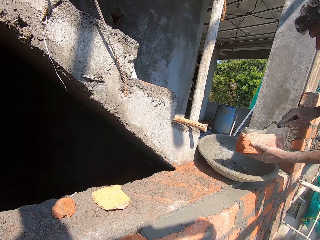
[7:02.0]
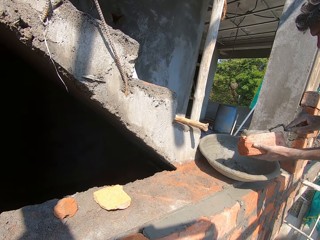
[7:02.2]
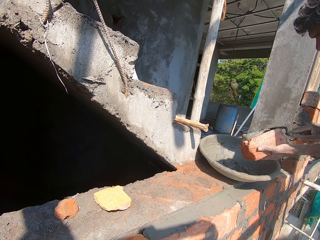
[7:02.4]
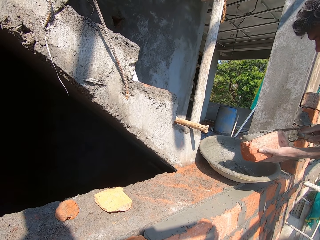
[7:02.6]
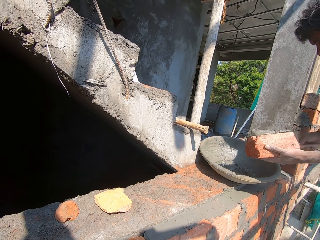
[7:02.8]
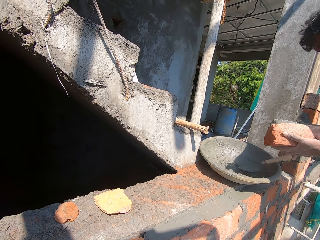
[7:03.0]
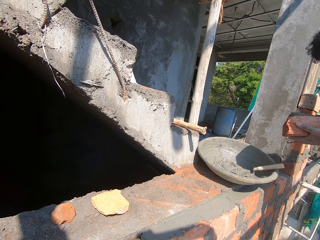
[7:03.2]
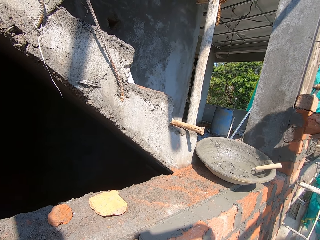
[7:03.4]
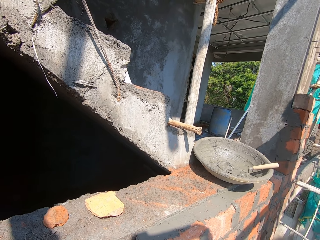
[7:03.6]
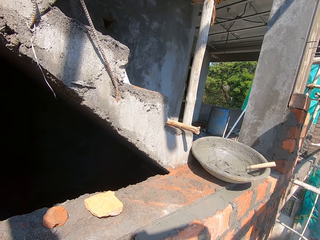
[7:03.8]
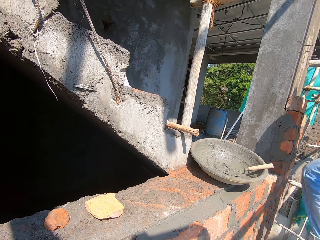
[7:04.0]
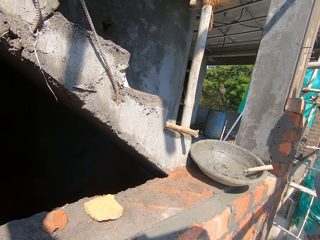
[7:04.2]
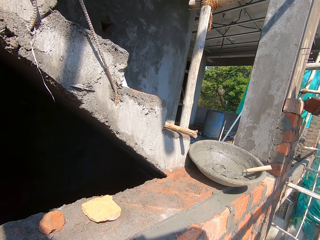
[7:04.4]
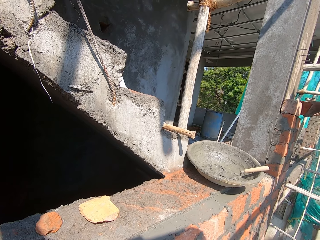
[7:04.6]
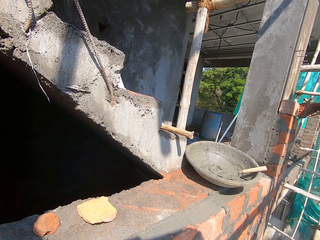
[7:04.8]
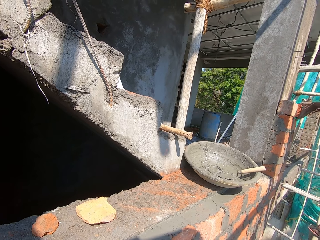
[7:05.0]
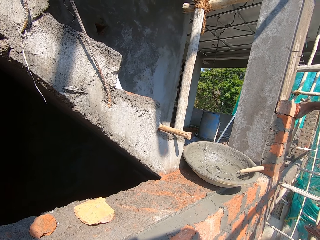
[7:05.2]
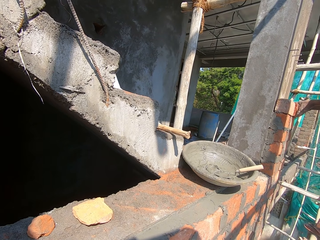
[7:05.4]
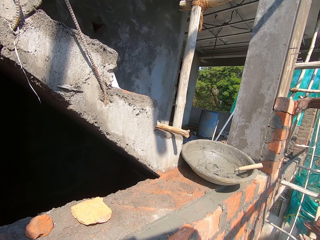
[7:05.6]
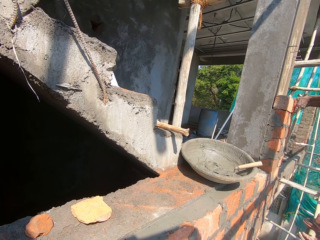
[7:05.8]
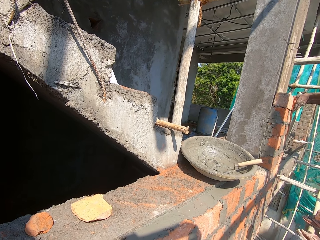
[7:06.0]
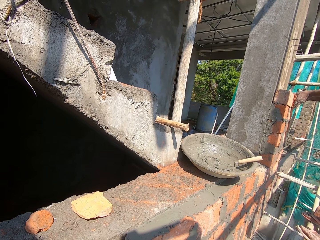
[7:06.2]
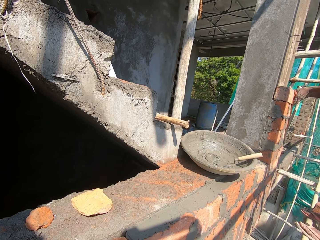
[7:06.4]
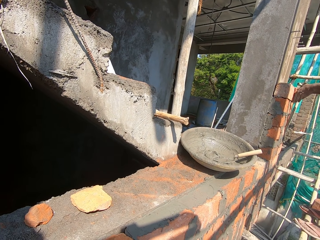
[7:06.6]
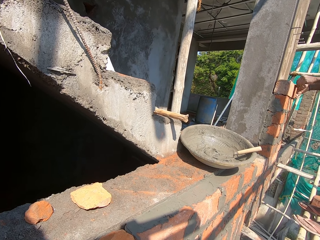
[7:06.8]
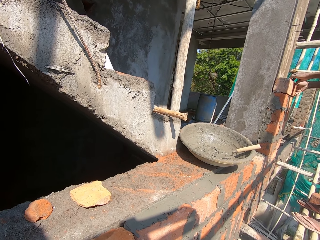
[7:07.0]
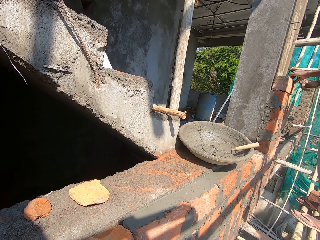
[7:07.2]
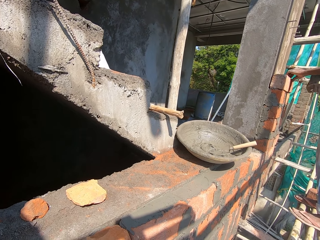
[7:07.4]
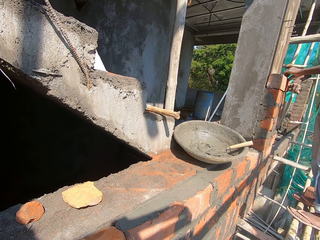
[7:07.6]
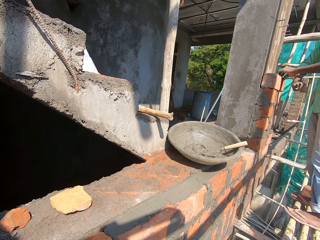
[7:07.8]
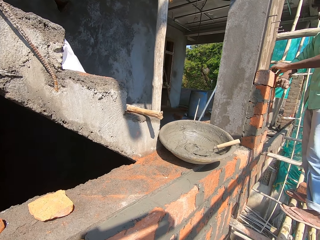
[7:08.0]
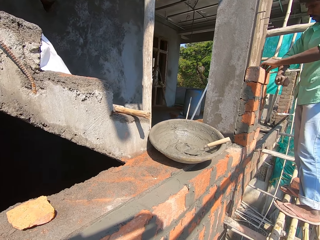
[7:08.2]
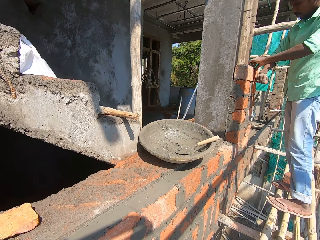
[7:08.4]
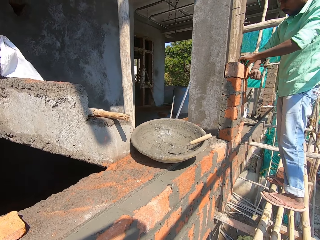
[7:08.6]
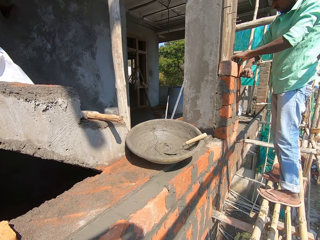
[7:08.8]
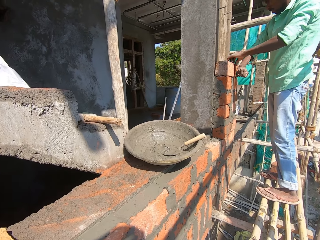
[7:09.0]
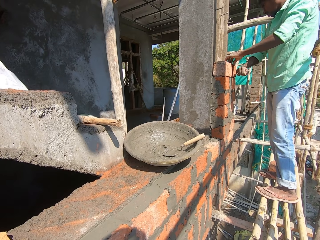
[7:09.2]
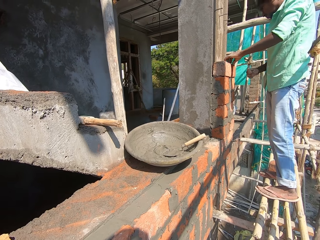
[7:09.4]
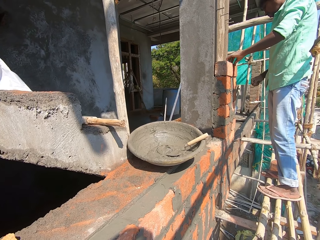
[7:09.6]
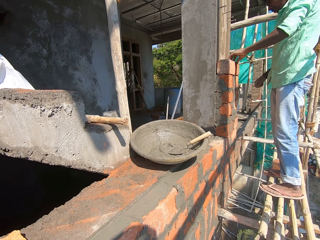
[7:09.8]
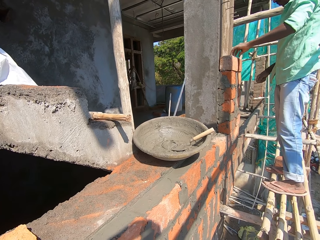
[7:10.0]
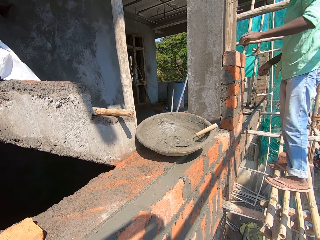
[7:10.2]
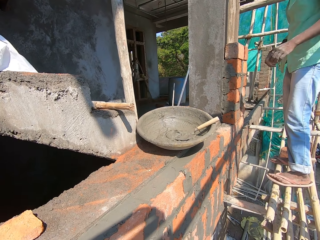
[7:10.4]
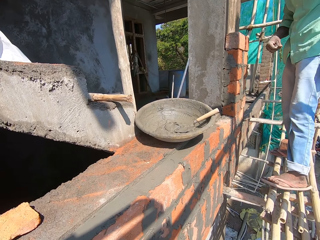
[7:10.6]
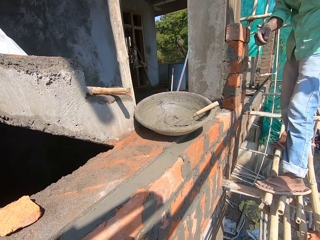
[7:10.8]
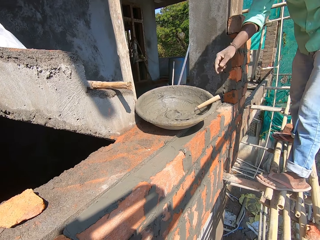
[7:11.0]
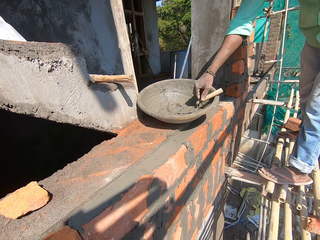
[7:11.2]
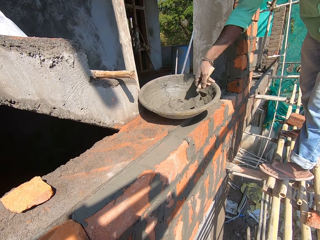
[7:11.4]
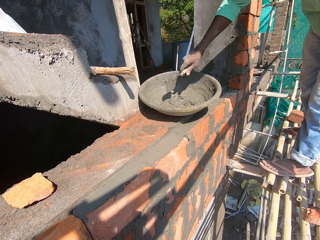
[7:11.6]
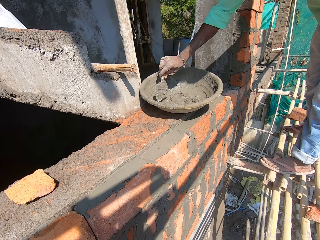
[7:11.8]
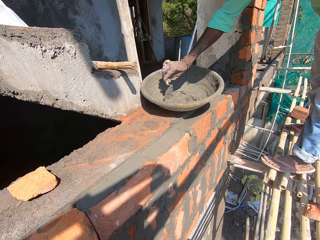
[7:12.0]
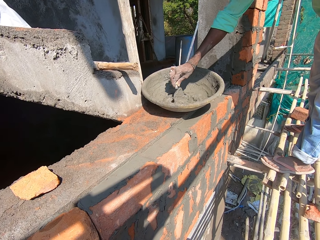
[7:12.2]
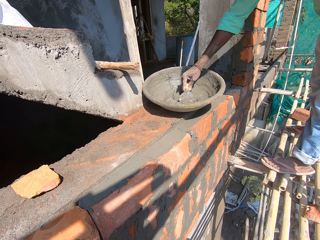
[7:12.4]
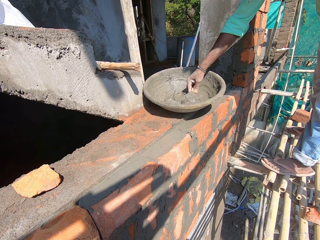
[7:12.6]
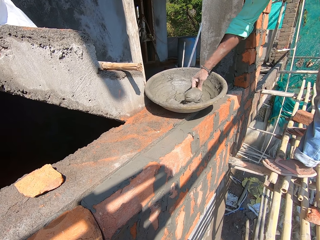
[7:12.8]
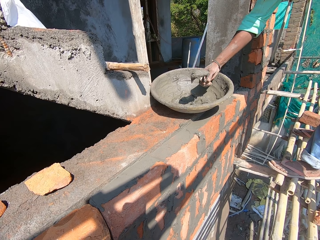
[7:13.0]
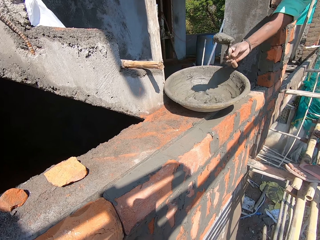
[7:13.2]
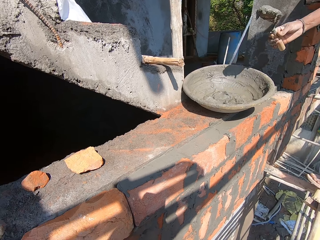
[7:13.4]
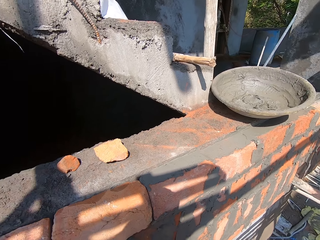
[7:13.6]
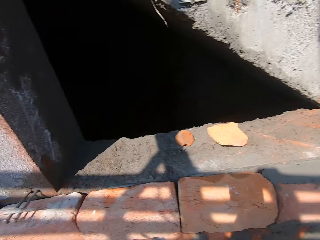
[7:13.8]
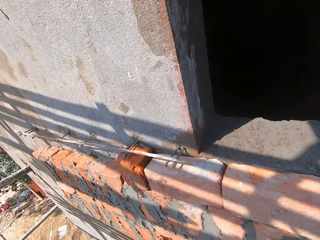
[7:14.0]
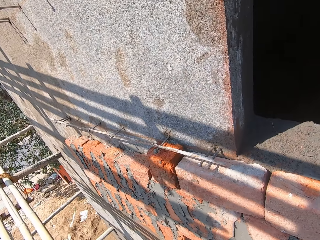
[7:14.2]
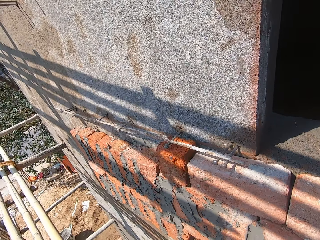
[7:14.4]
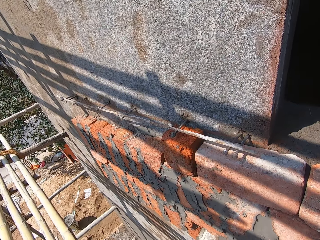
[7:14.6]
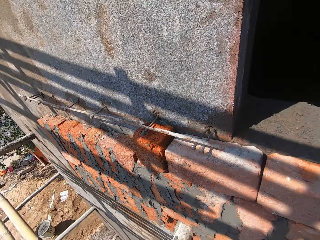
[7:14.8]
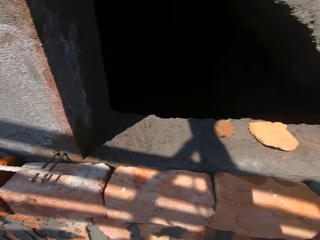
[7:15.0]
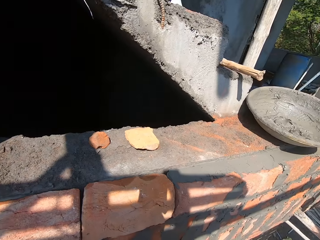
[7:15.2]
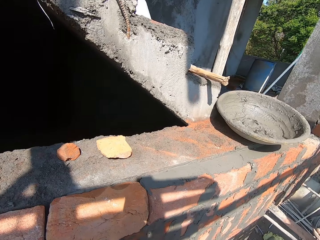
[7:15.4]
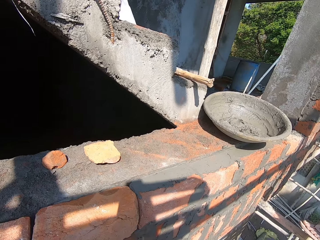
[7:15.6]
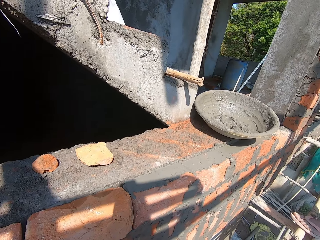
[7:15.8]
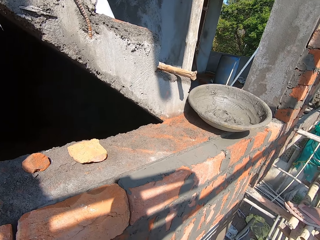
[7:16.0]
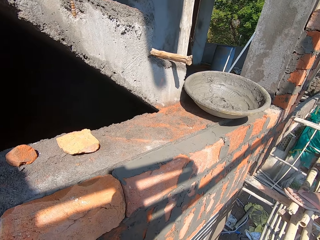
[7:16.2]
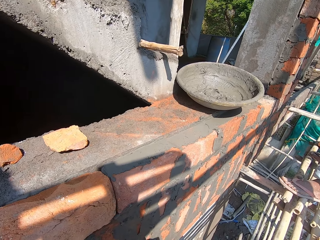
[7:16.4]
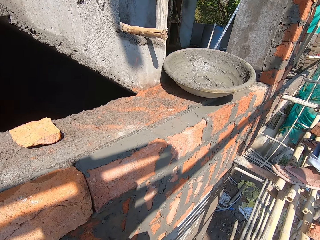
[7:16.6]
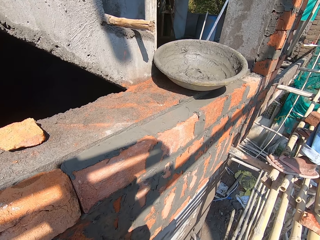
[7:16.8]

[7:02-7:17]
The man spreads the mortar on the brick with the trowel in his right hand. The man drops the trowel in the bowl with his right hand. The man places the brick on the wall with both hands. The camera wearer stares around. The man hits the brick to the wall with his right hand. The camera wearer speaks to the man. The man picks the trowel from the bowl with his right hand. The man scoops mortar from the bowl with the trowel in his right hand. The camera wearer looks around.

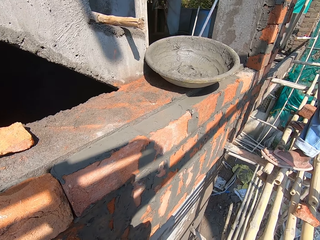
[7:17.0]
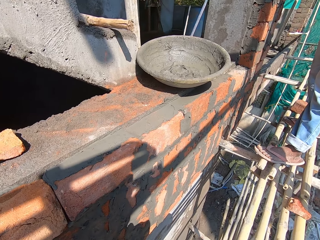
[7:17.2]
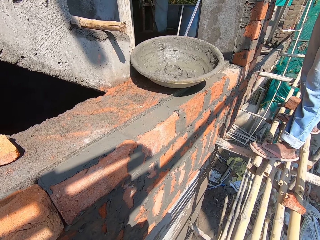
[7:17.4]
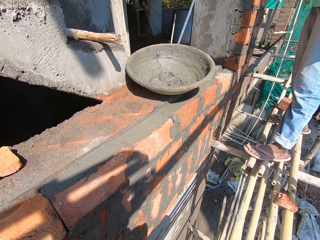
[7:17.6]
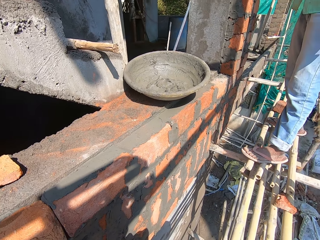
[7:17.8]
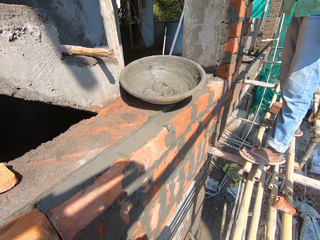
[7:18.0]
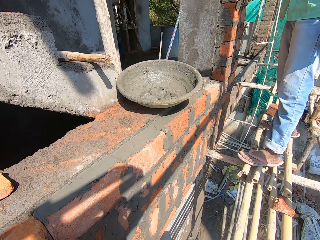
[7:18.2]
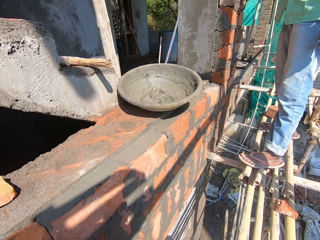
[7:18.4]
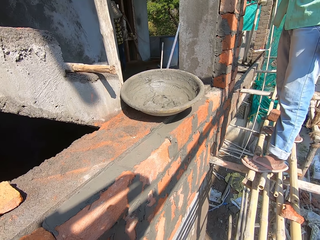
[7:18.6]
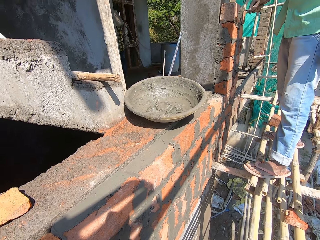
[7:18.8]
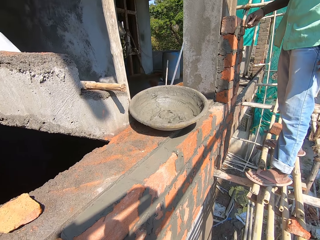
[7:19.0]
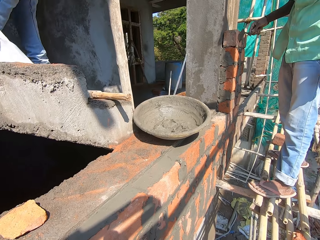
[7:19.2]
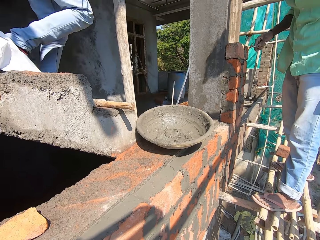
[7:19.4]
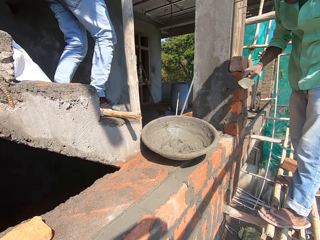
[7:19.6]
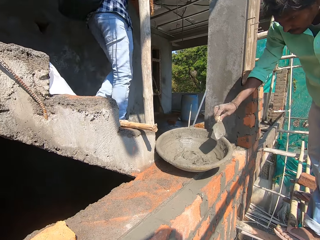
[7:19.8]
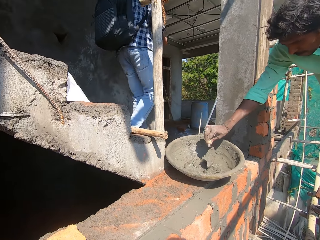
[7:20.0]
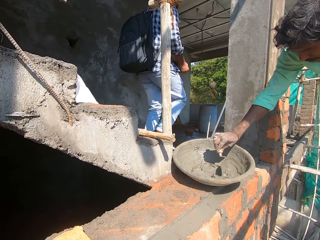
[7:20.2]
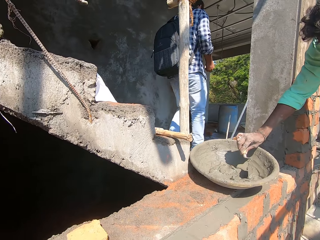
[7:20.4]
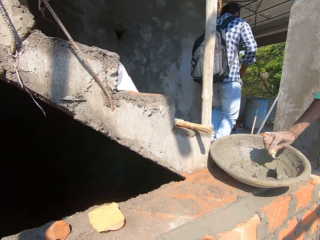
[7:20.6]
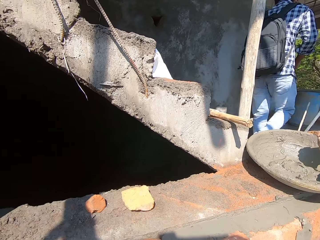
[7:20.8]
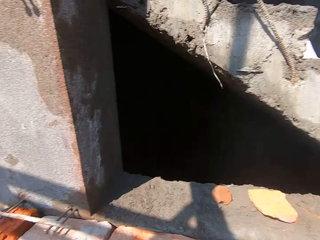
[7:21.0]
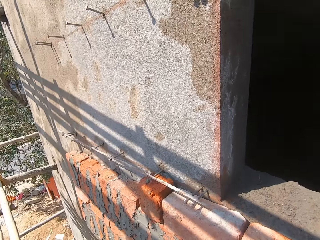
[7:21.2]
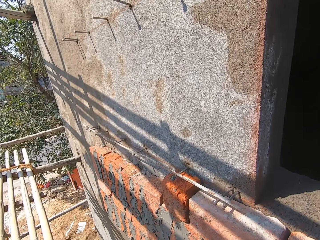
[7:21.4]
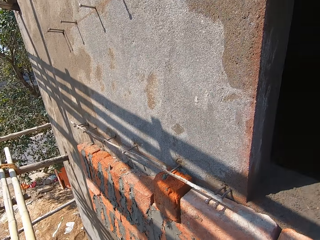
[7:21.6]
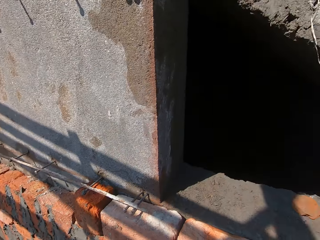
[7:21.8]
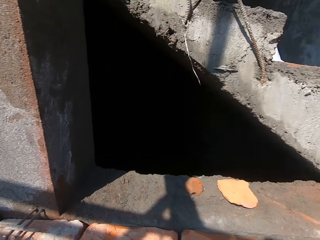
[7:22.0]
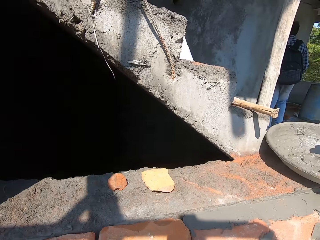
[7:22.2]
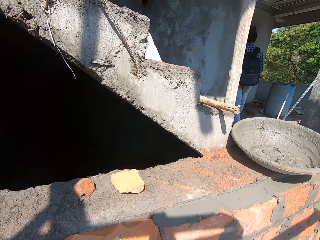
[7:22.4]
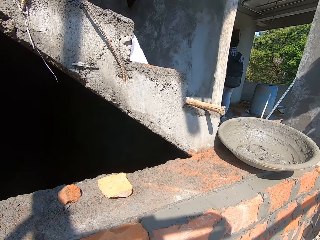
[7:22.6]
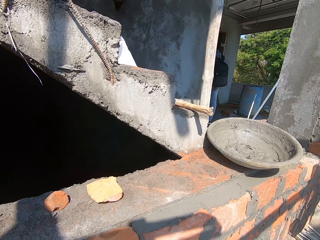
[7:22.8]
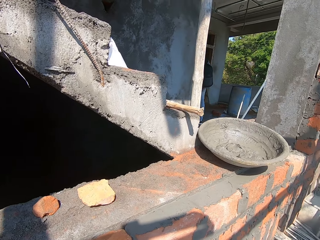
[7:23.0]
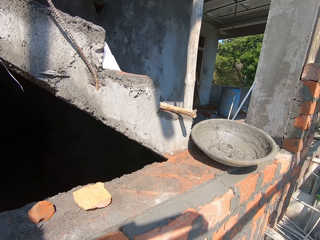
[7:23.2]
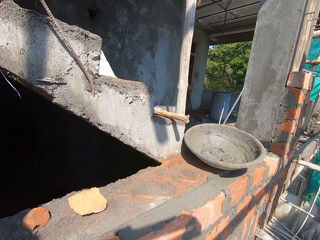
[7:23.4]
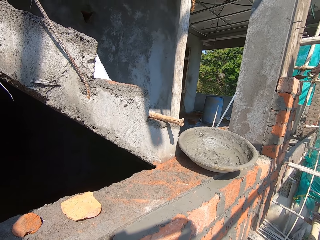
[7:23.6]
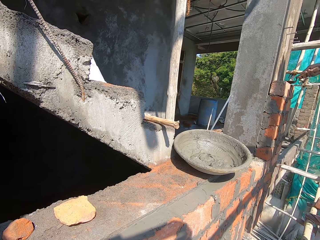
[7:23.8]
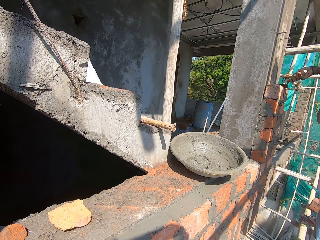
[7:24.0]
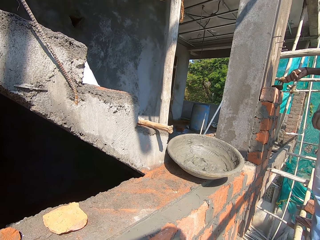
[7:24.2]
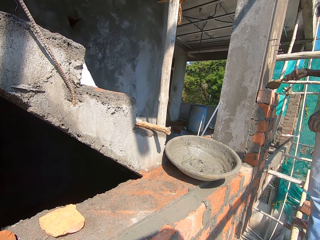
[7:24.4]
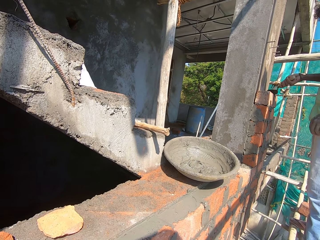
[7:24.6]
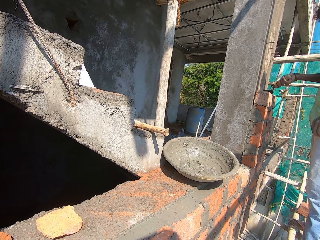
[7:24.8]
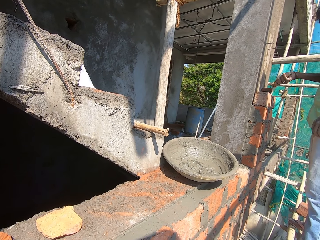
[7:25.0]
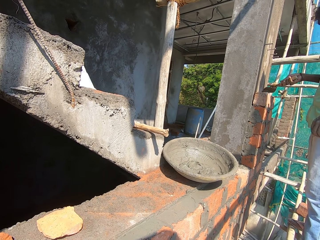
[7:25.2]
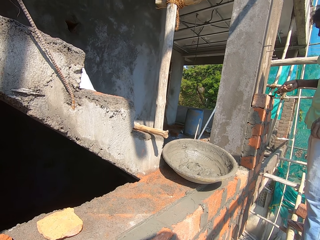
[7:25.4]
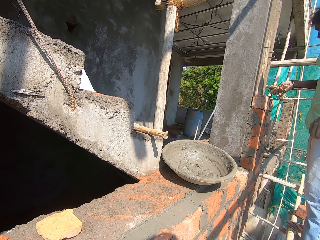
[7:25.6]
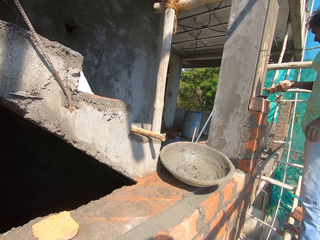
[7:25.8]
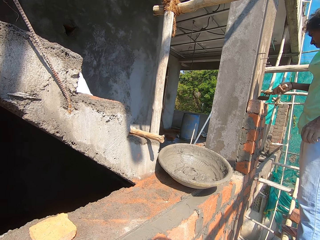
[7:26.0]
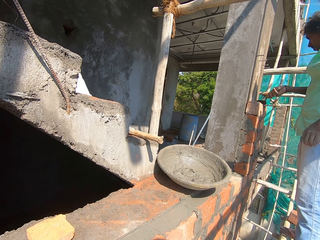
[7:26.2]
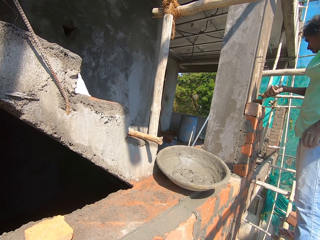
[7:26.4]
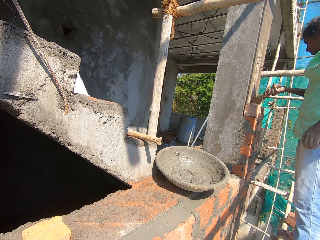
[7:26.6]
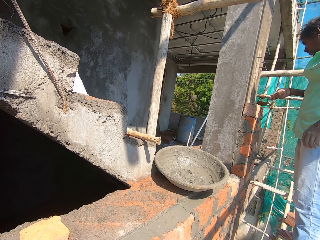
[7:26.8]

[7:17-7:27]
The man rubs the mortar on the wall with the trowel in his right hand. The man scoops mortar from the bowl with the trowel in his right hand. The man rubs the mortar on the wall with the trowel in his right hand. The camera wearer talks to the man.
